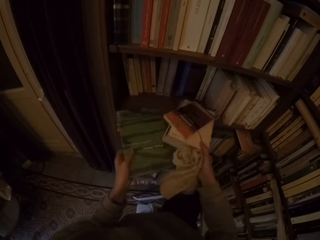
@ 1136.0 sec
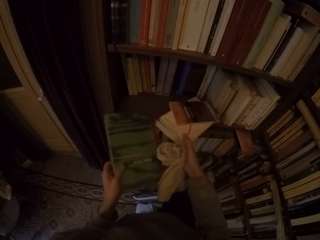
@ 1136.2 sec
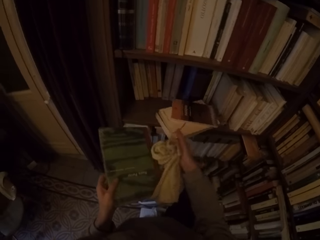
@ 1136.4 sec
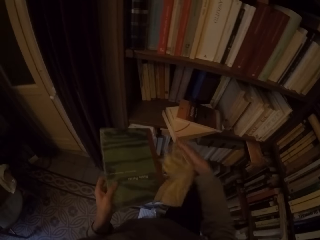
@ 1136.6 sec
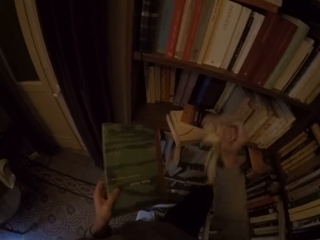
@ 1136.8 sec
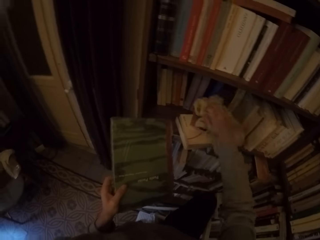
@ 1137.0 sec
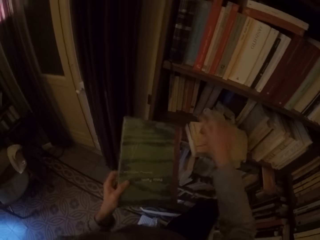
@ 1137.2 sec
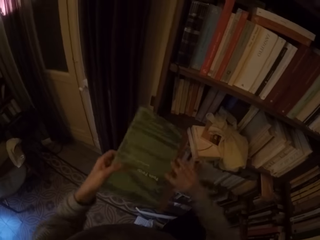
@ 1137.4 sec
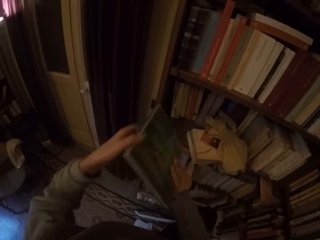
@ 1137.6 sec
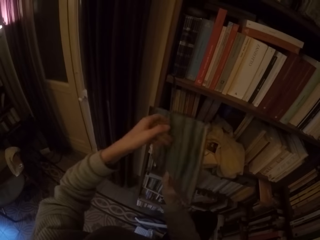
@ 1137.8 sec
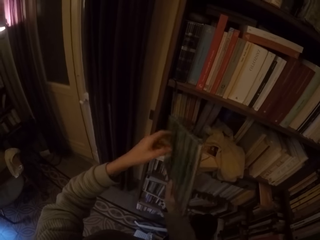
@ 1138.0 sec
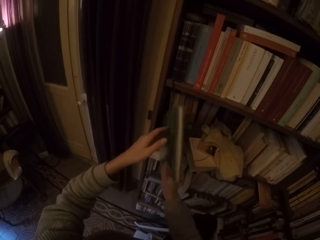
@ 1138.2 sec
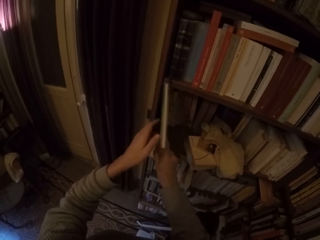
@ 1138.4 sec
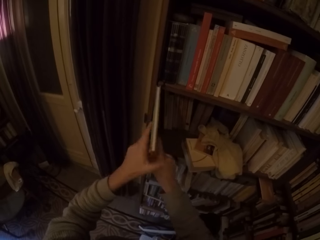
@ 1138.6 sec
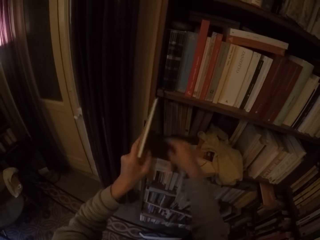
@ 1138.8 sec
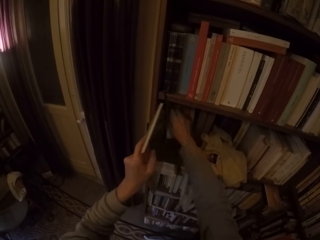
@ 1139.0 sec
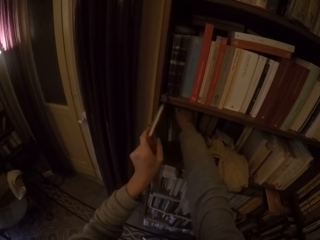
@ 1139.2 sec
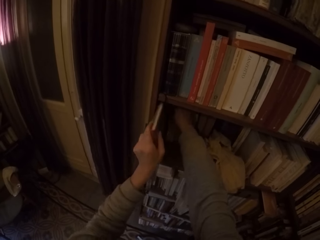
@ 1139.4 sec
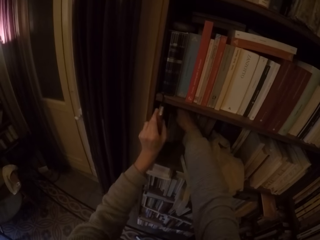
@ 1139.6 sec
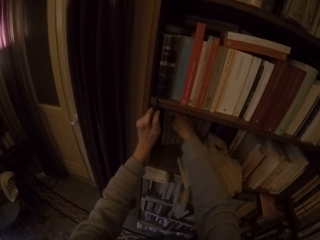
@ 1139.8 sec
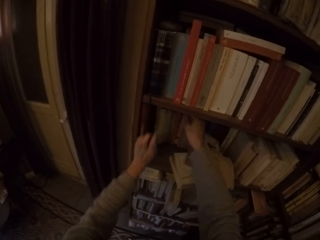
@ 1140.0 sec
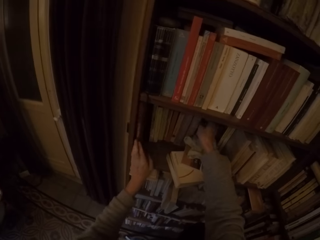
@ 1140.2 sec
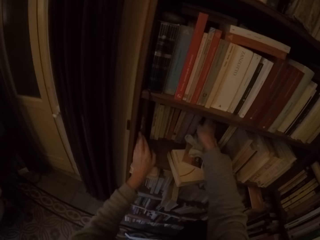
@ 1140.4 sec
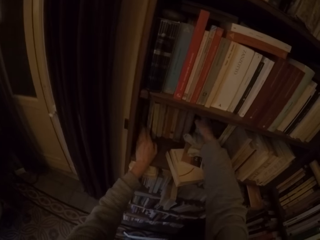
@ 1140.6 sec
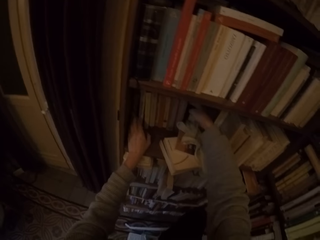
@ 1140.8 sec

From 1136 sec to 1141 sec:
The camera wearer removes a book from the stack of books with her left hand. She moves the stack of books with her right hand. She drops the rag on the stack of books with her right hand. She turns the book around with both hands. She puts the book in the book shelf with both hands.

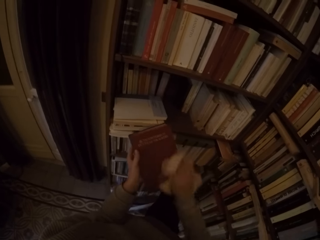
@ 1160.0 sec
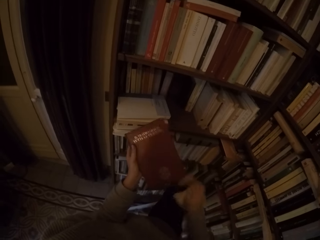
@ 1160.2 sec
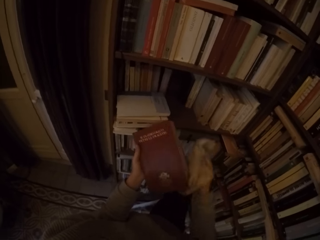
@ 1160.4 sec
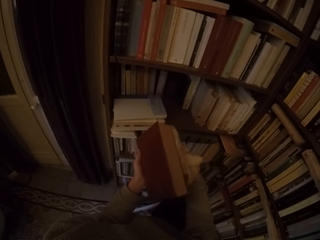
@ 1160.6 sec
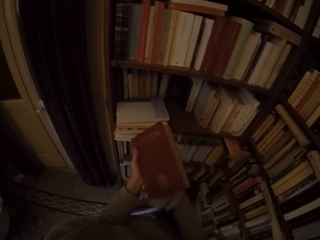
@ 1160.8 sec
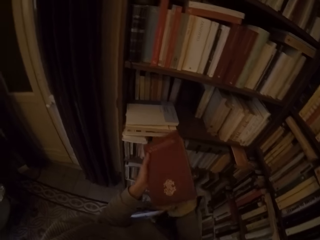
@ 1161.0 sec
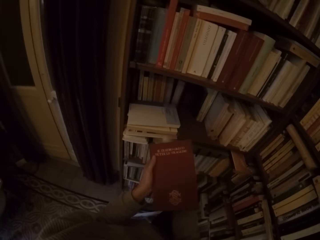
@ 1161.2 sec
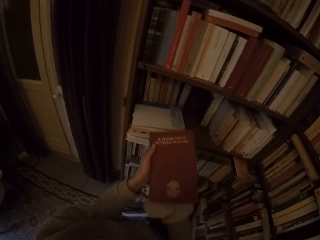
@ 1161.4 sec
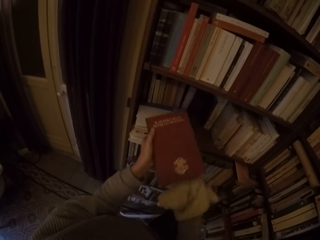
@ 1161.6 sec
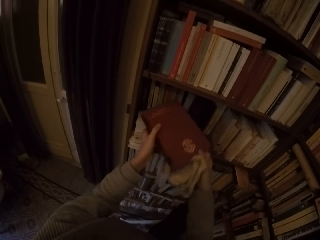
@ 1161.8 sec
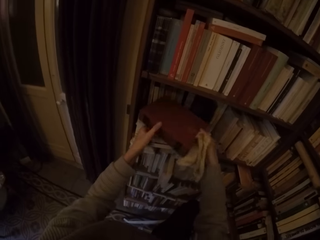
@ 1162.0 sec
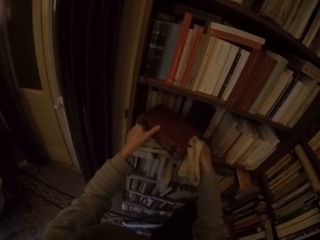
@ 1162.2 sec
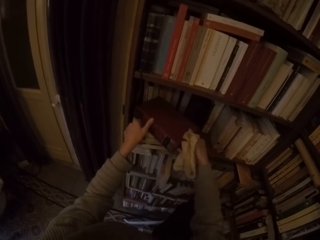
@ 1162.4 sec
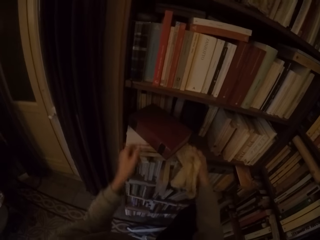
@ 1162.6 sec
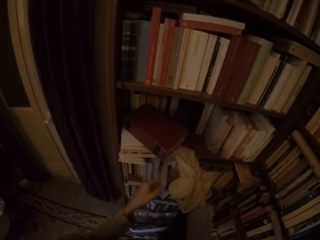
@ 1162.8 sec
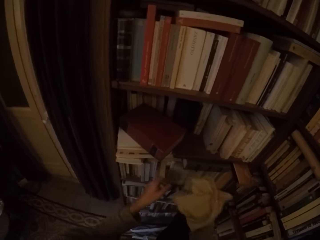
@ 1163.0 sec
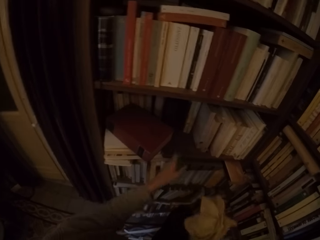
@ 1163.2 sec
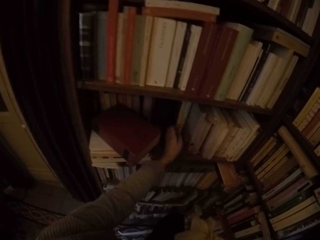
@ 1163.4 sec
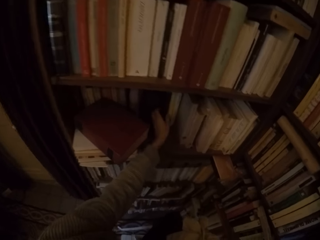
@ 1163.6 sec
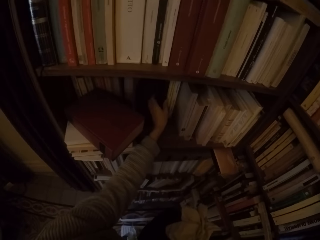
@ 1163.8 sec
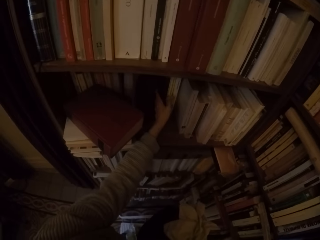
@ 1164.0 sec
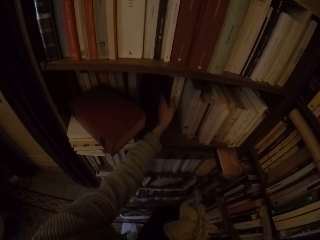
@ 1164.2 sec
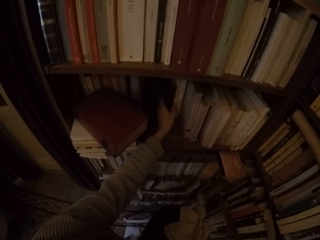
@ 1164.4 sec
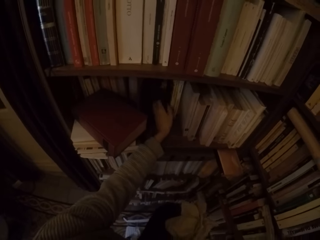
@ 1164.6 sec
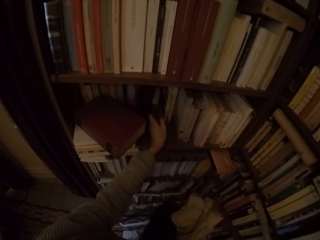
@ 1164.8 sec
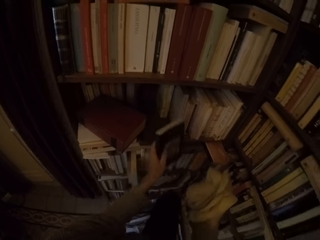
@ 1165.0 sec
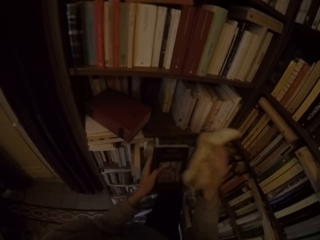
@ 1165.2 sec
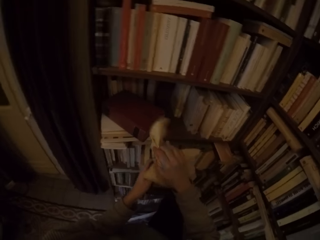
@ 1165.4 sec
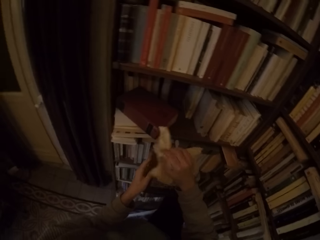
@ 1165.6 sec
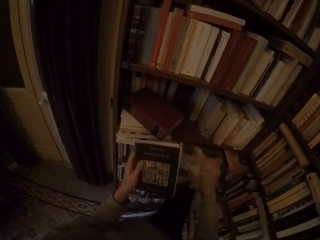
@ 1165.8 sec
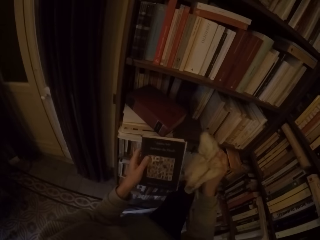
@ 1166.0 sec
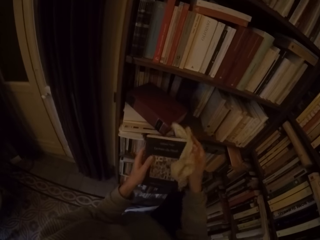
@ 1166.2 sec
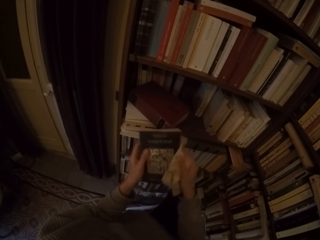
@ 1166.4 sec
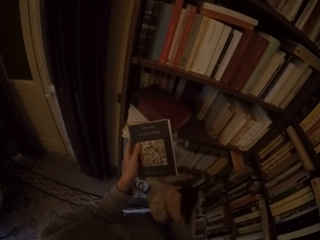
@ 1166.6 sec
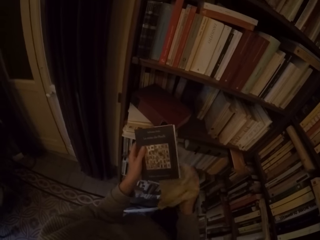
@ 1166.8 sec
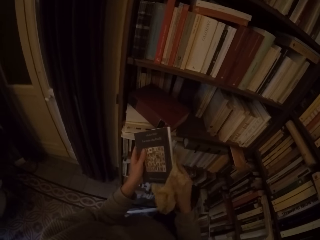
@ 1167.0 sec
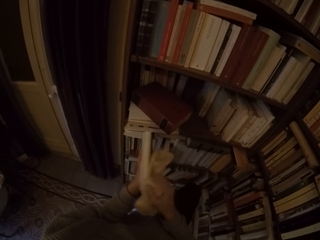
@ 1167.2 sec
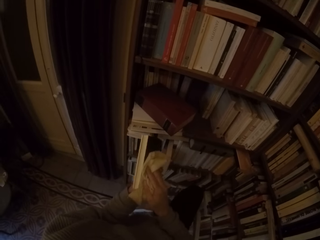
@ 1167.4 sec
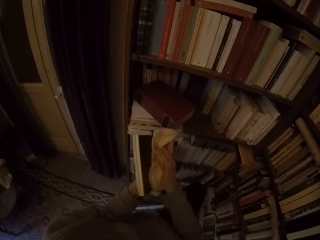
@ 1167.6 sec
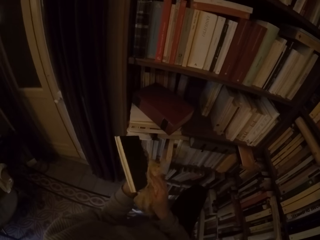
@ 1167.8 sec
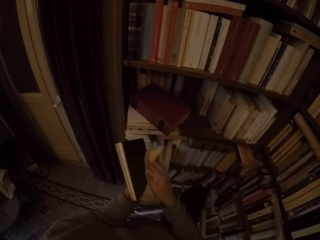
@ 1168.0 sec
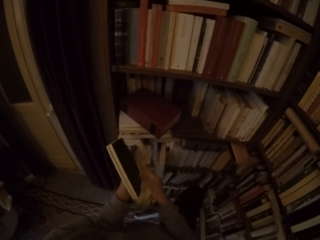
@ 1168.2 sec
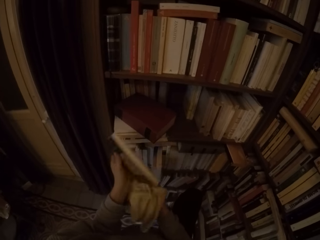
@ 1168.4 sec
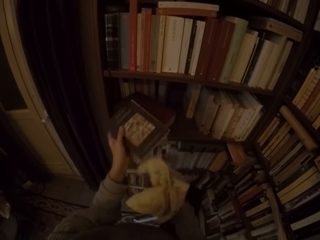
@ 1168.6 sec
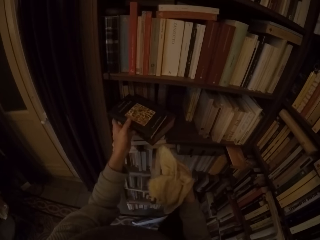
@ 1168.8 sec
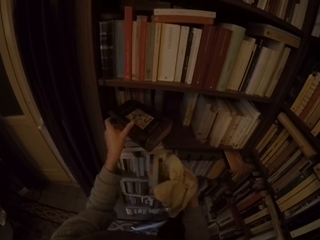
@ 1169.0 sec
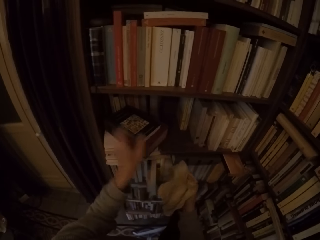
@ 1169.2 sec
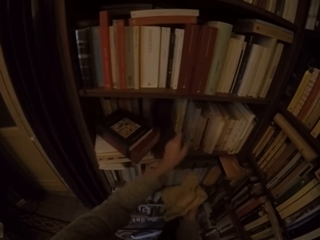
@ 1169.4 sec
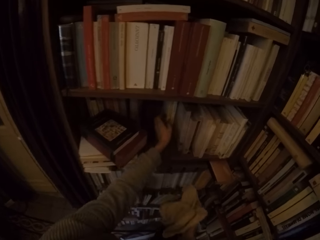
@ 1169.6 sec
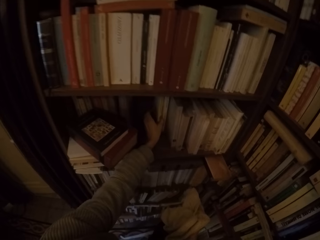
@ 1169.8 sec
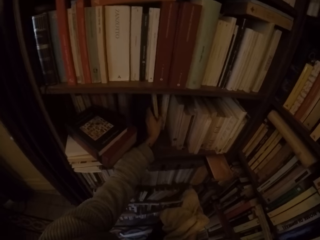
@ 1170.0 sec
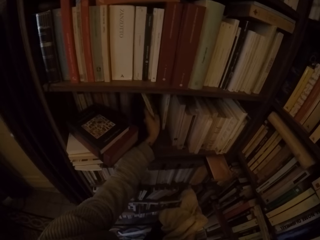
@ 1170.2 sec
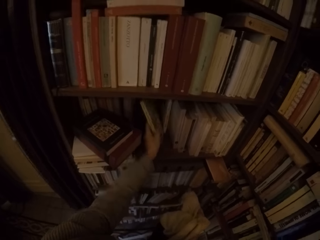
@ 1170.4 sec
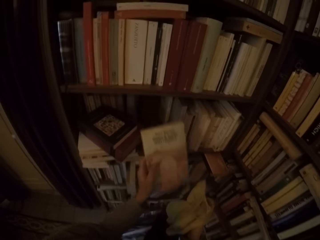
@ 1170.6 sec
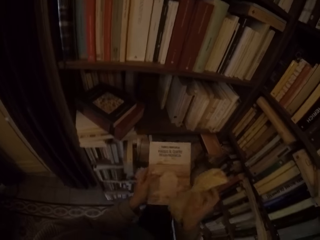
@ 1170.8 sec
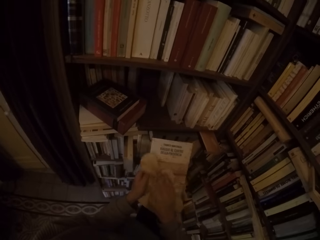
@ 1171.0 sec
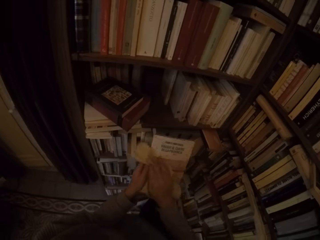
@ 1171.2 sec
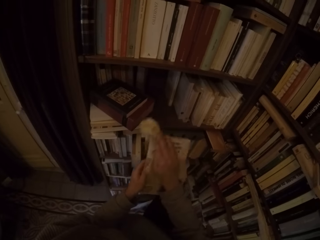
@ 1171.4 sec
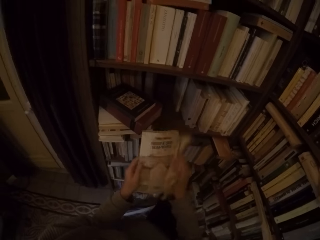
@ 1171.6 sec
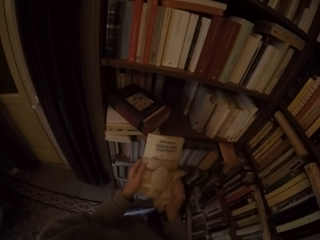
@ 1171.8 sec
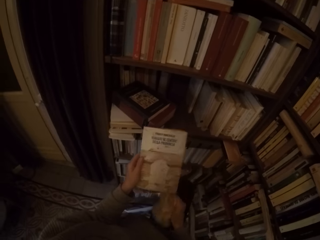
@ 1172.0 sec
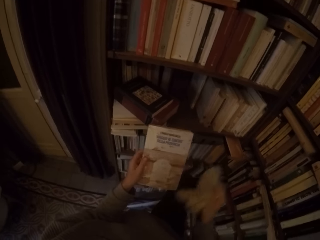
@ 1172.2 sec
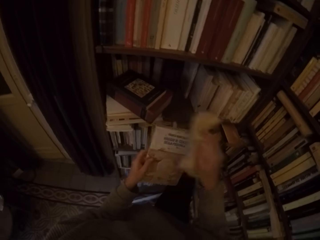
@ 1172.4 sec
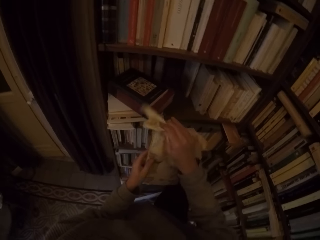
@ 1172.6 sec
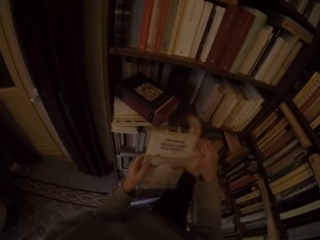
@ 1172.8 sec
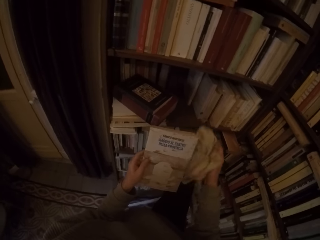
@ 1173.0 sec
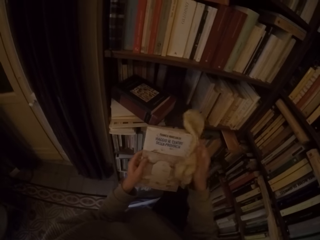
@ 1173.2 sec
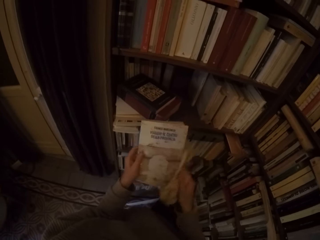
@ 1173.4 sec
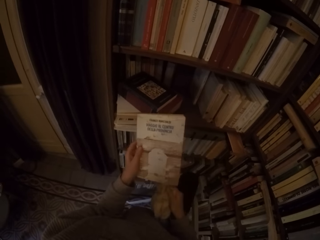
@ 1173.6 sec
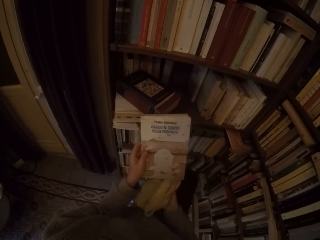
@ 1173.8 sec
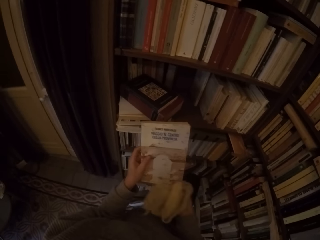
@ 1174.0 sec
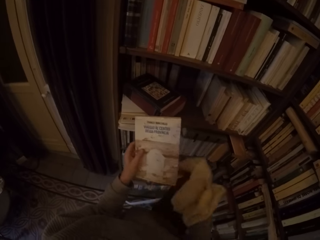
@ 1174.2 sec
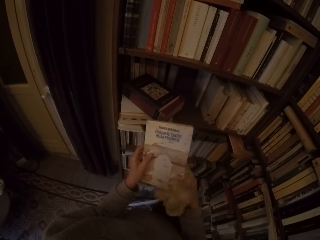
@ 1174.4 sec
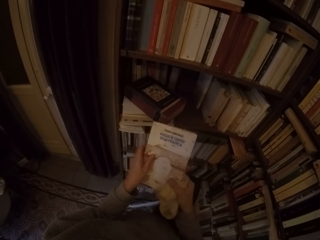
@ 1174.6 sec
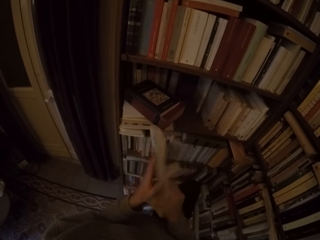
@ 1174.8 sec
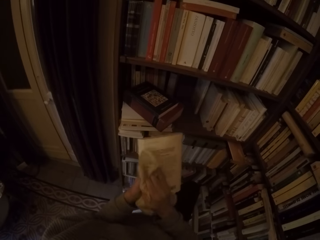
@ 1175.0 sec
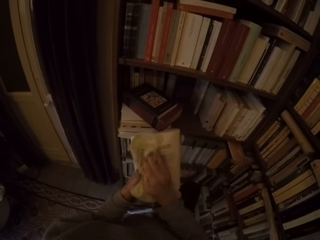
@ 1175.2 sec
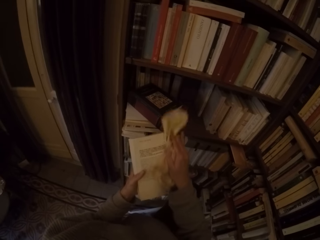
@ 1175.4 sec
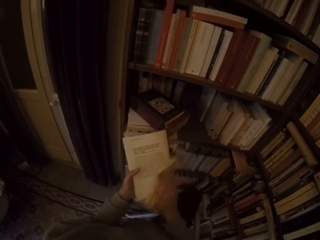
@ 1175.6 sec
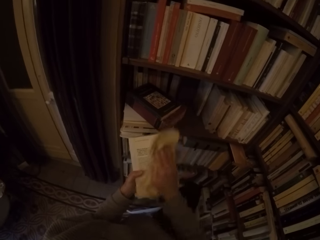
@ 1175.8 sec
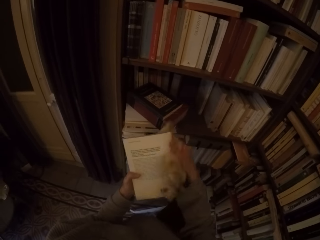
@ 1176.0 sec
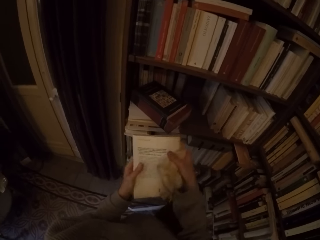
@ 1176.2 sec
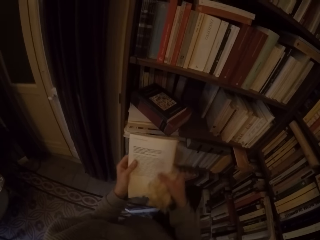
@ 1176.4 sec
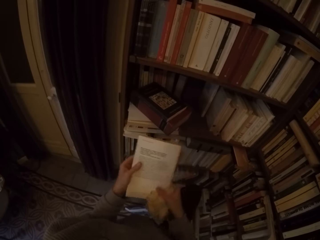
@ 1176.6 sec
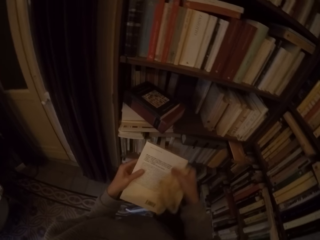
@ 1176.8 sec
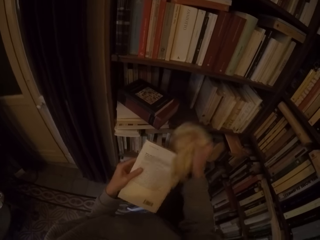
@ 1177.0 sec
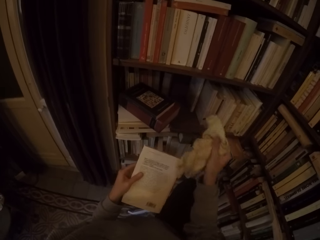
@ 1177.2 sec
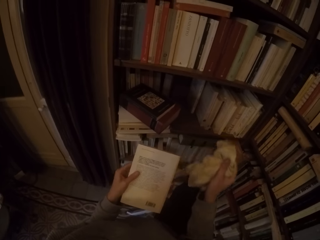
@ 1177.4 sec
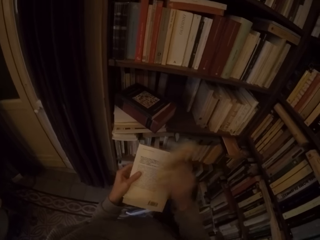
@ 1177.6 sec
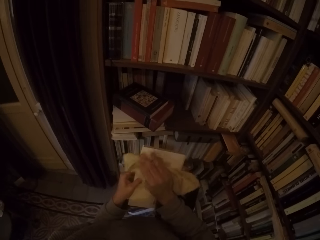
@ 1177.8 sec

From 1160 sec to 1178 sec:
The camera wearer places the book on the stack of books with both hands. She picks a book from the book shelf with her left hand. She cleans the book with the rag with her right hand. She turns the book around with both hands. She cleans the book with the rag with her right hand. She places the book on the stack of books with her left hand. She picks a book from the book shelf with her left hand. She cleans the book with the rag with her right hand. She turns the book around with both hands. She cleans the book with the rag with her right hand.
